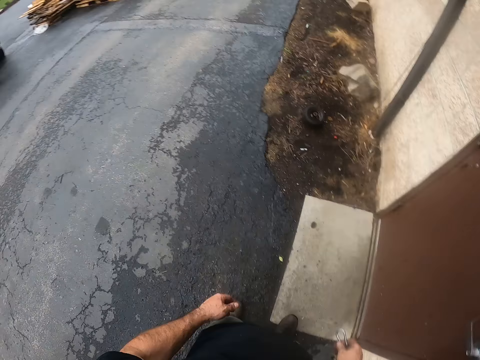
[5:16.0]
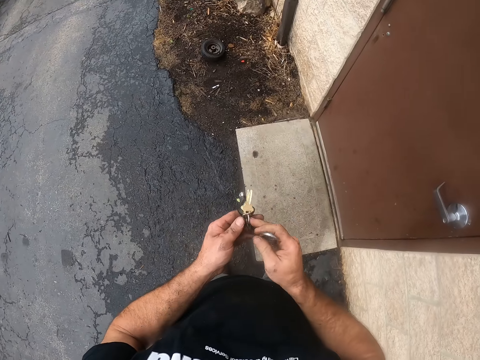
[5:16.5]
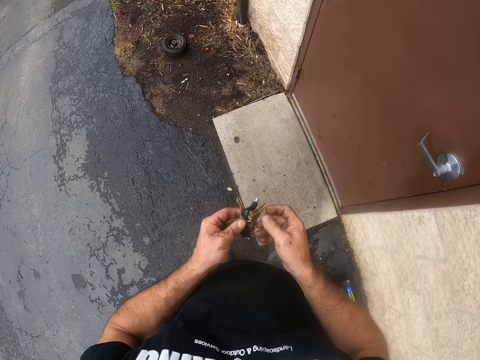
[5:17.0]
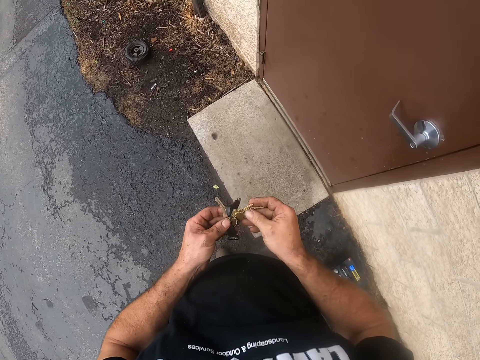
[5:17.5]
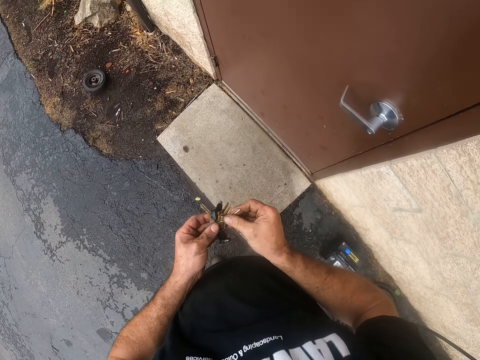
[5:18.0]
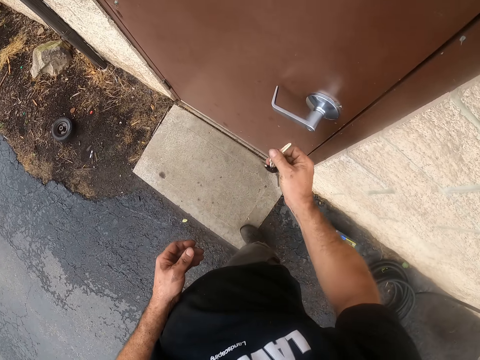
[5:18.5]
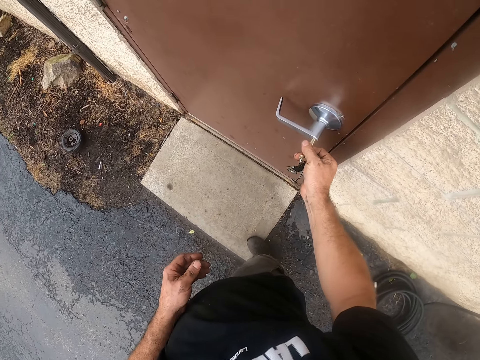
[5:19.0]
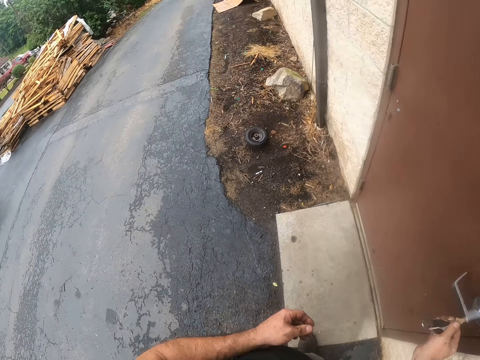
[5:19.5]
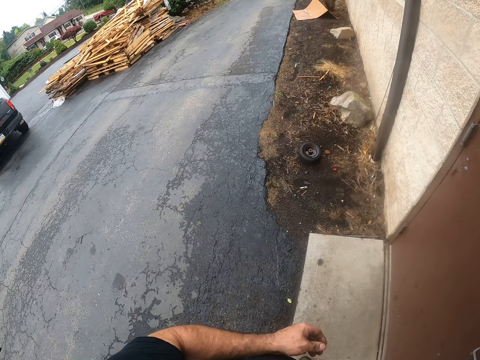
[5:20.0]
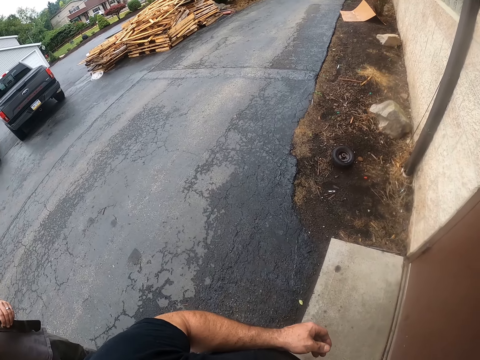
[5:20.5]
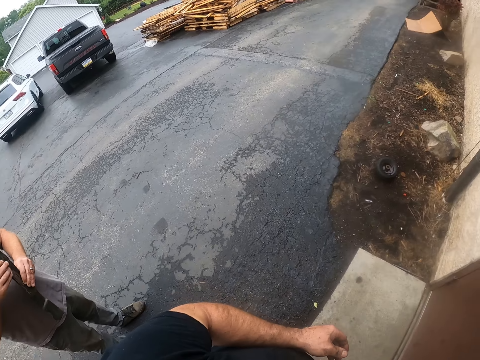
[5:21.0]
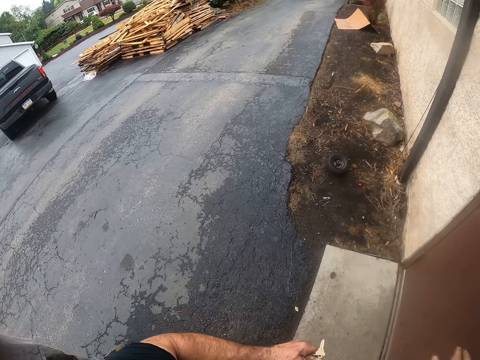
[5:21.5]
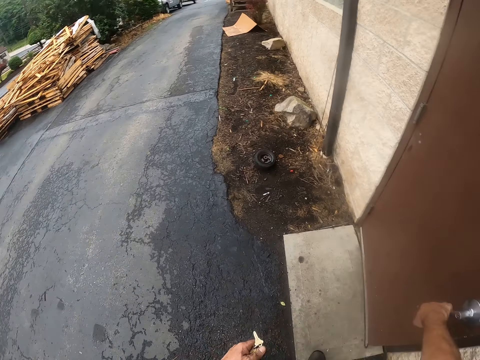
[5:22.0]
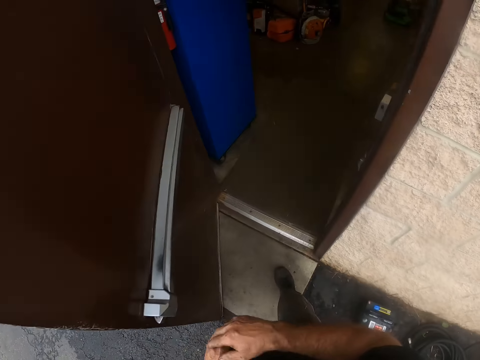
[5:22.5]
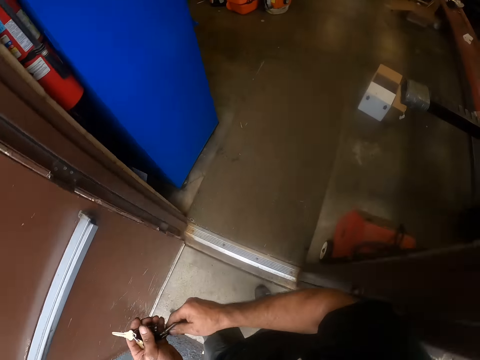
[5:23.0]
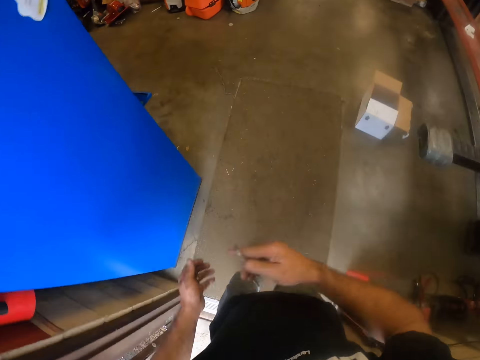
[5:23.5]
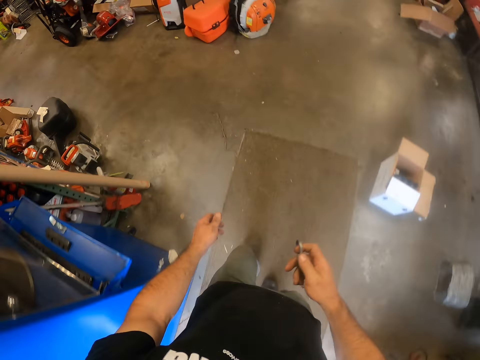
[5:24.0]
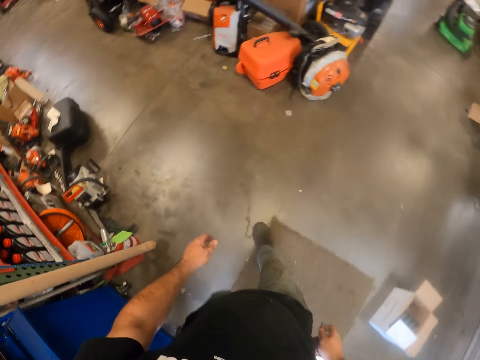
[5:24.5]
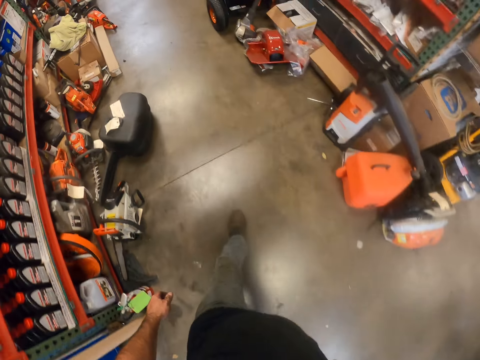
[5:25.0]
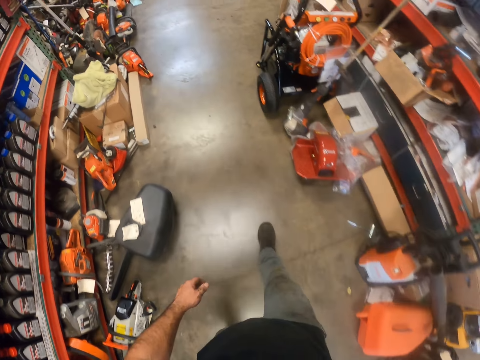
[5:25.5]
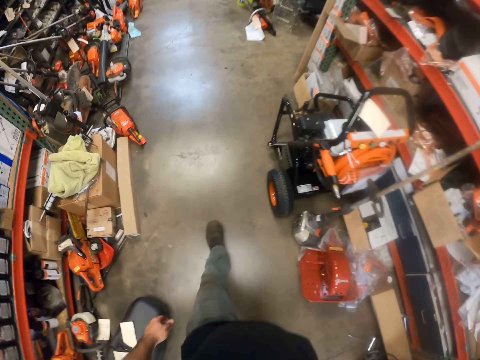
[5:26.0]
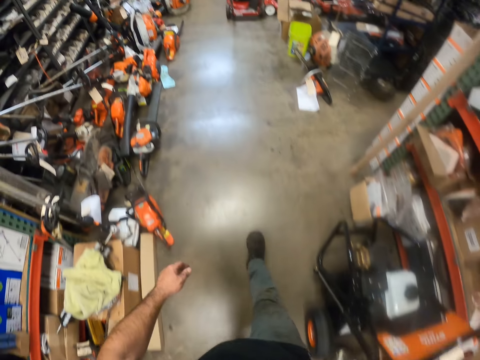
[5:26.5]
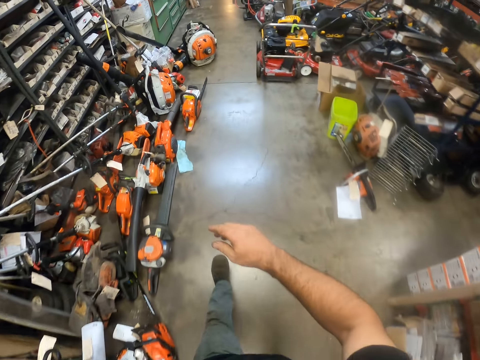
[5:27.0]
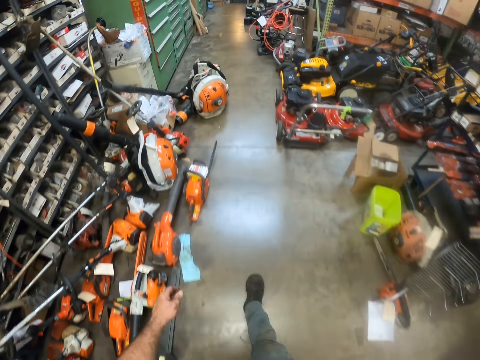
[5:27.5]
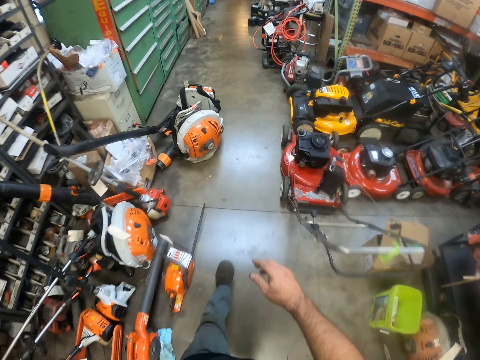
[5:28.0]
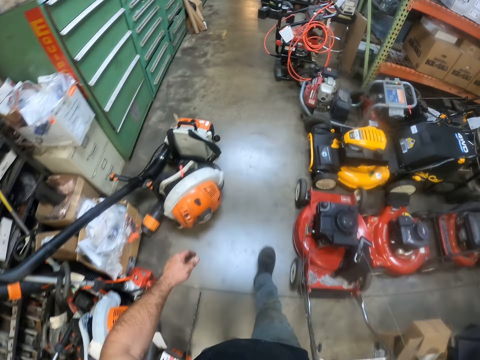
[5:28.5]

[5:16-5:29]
The camera wearer holds the keys in the hands. They put the keys in the door lock. They turn the lock in the key. They open the door. They walk into the store.
